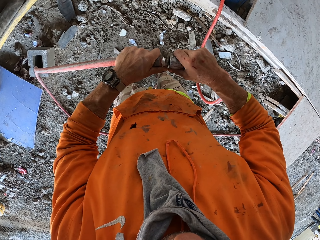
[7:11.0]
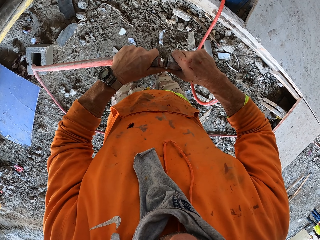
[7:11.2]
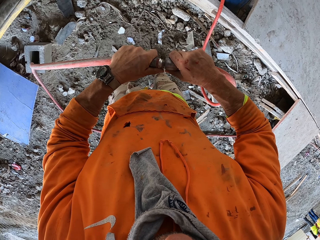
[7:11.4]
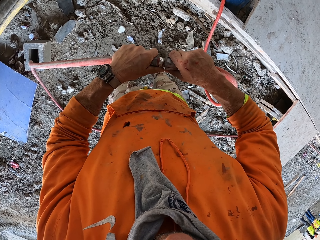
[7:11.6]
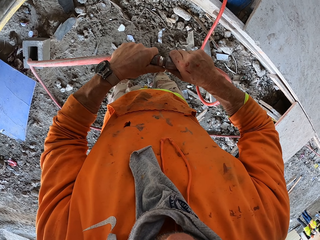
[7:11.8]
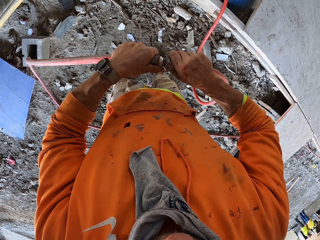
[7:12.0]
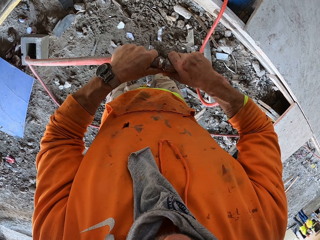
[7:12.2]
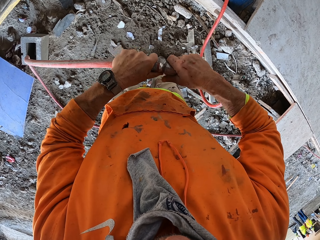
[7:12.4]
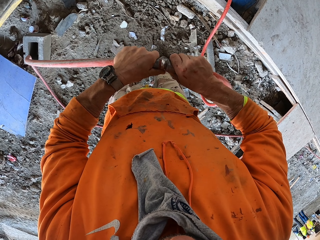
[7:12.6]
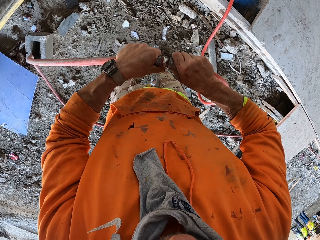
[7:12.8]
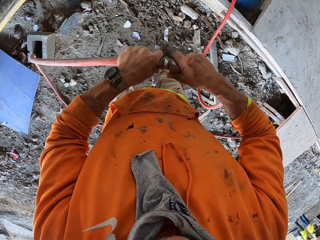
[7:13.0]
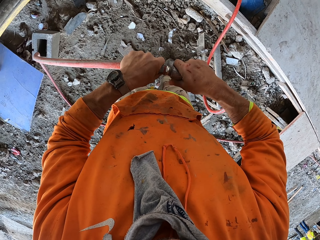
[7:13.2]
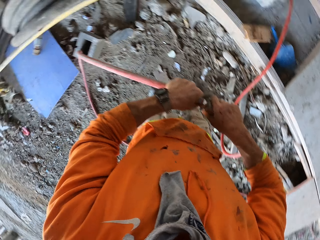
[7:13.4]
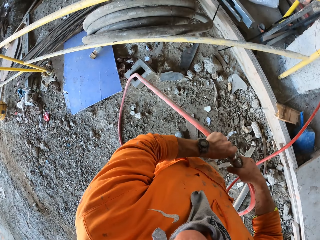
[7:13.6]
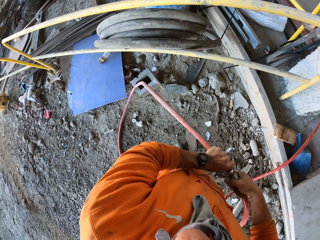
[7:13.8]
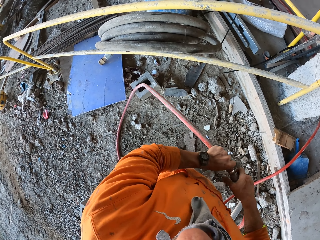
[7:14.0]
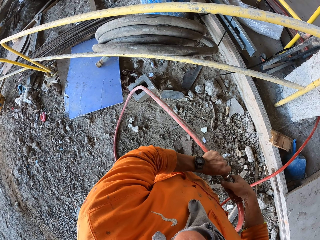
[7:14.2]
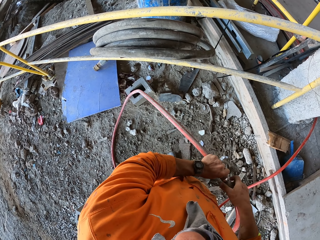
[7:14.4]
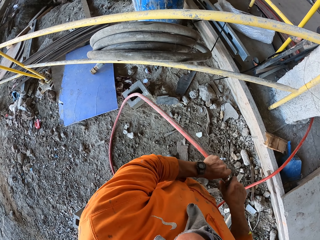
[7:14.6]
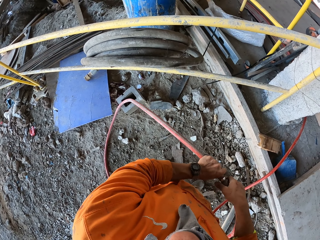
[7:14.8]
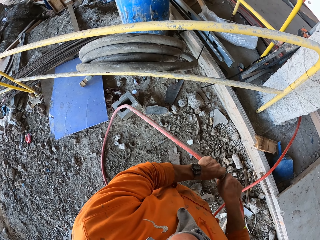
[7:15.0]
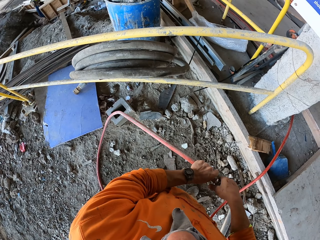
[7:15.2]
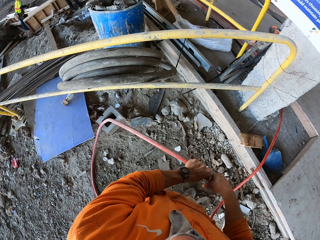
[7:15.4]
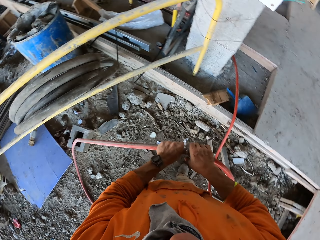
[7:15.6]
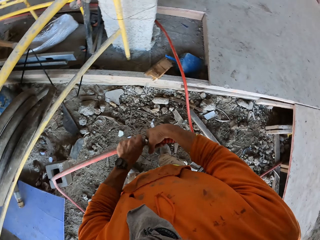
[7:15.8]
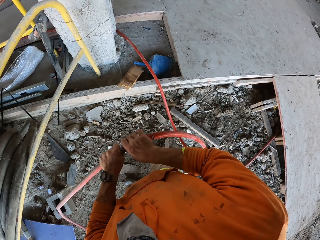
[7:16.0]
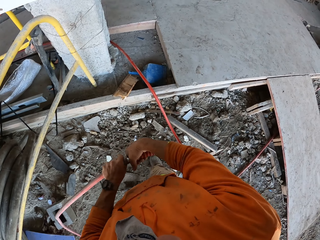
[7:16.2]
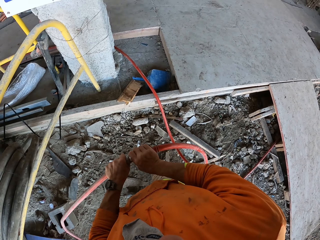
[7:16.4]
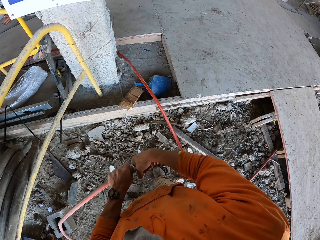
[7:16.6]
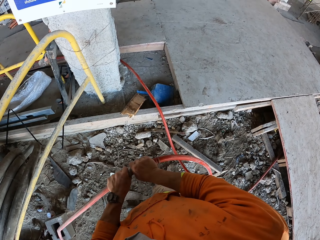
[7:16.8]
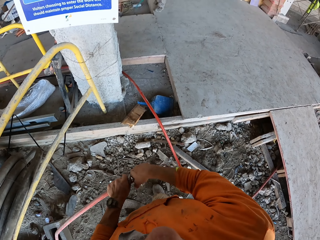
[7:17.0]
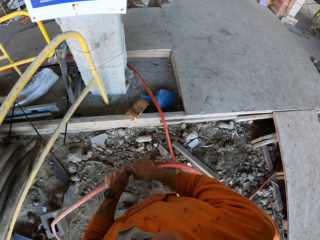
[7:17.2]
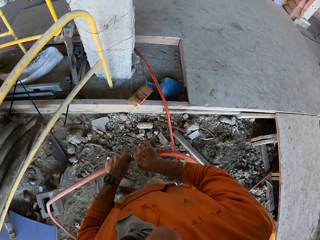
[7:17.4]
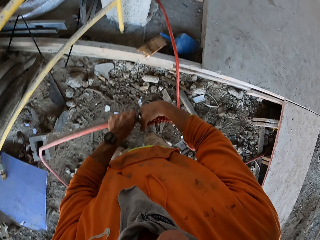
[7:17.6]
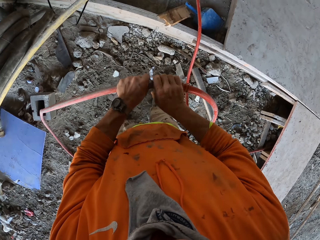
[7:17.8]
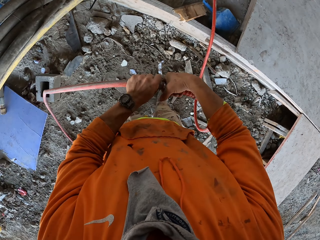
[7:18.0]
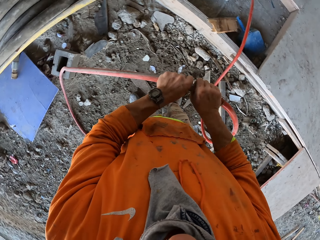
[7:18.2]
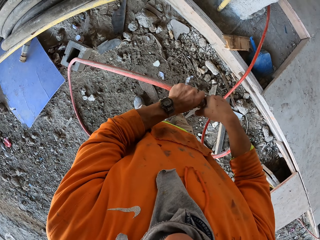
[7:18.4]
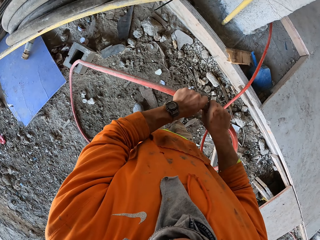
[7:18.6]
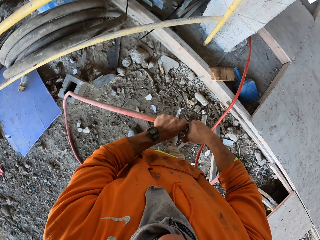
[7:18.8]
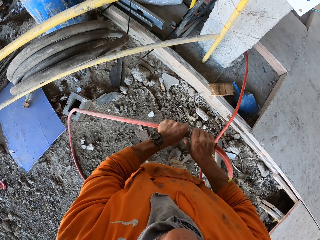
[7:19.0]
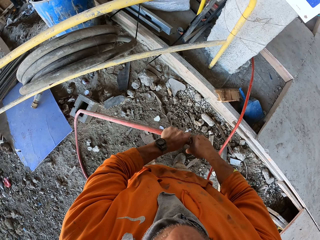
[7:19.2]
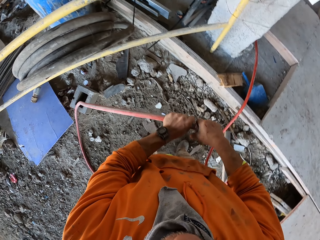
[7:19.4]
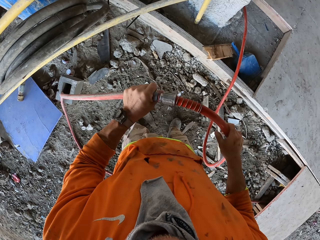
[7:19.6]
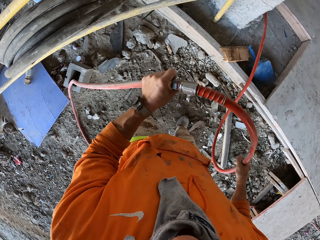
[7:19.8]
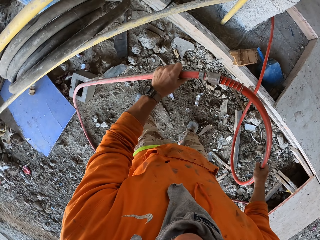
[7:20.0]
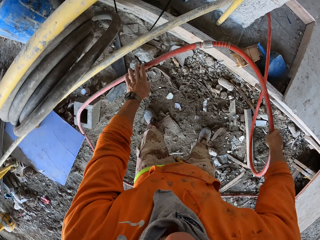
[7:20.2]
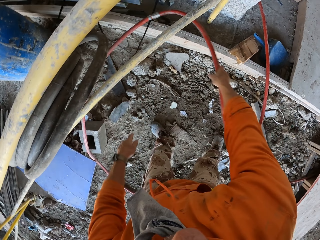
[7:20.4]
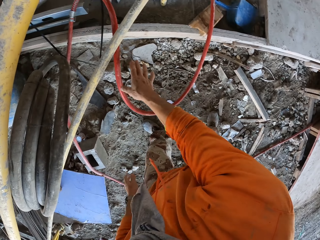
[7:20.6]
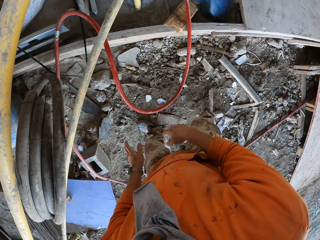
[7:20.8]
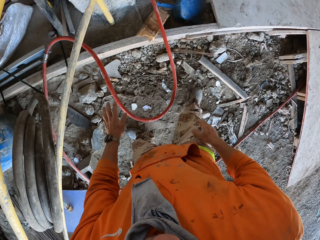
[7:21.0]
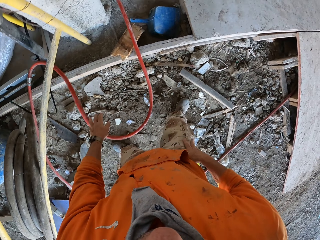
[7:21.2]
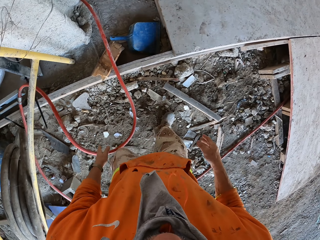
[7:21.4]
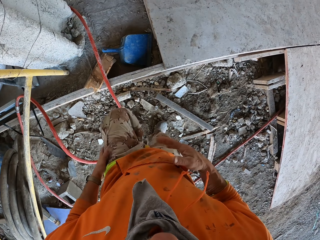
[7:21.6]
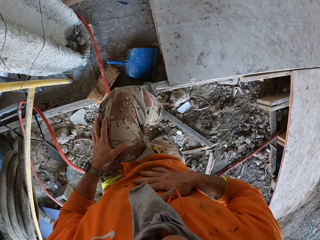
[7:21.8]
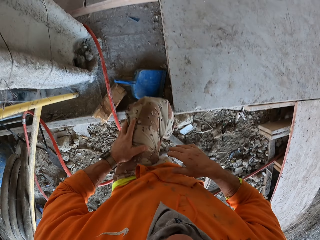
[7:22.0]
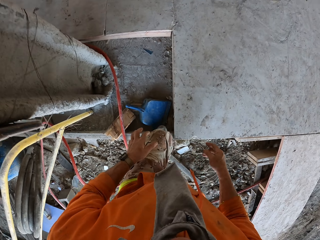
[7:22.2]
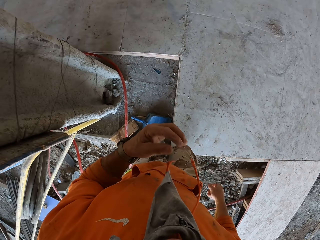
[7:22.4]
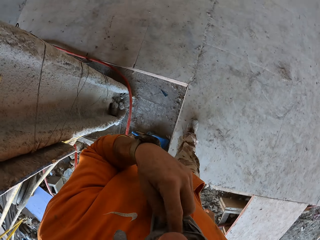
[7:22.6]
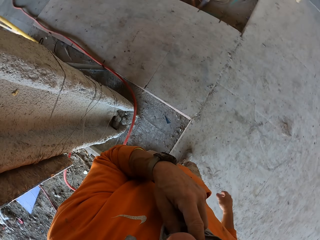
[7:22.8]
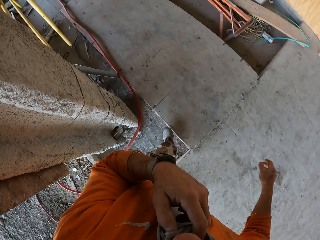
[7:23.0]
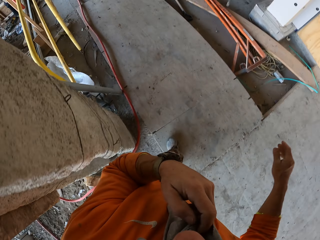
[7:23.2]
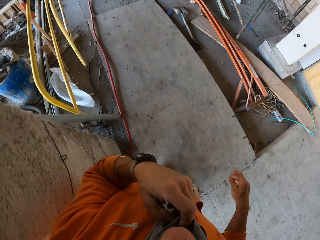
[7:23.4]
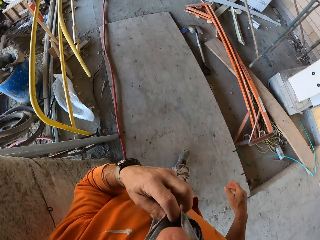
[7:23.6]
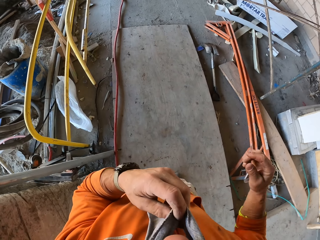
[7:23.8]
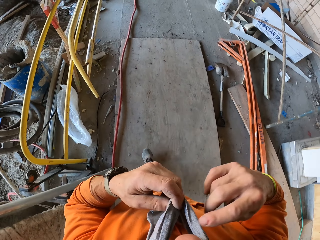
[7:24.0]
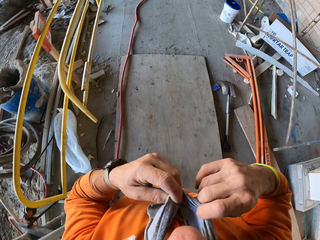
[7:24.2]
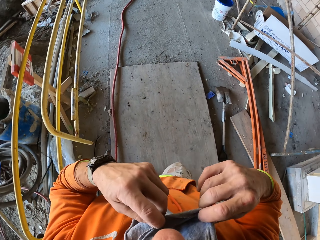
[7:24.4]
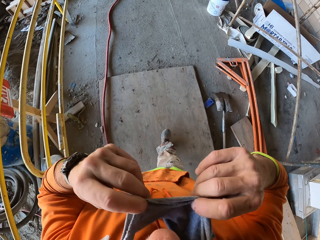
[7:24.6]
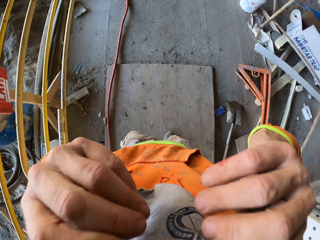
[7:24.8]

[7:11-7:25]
The camera wearer fixes the pipe heads together. He looks around. He tightens the pex pipe. He puts down the pex pipe. He wipes his hand on his shirt. He adjusts his mask. He touches the cloth.

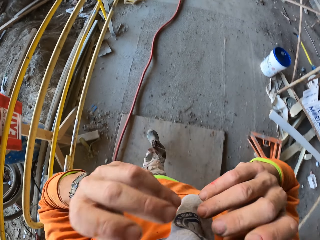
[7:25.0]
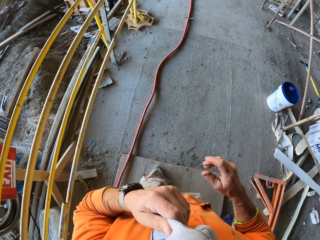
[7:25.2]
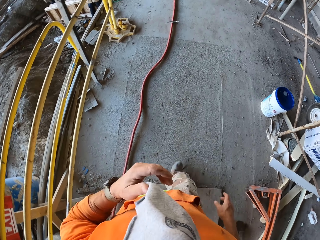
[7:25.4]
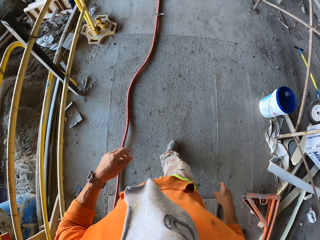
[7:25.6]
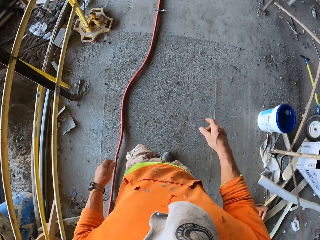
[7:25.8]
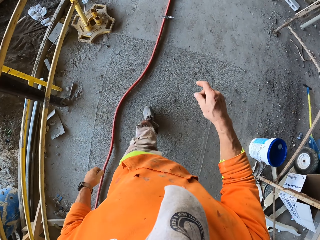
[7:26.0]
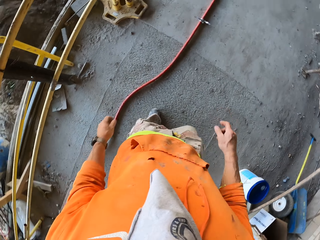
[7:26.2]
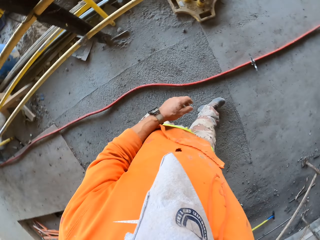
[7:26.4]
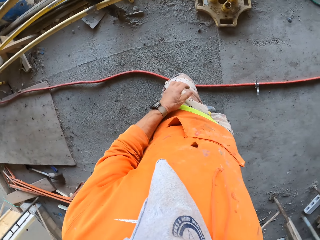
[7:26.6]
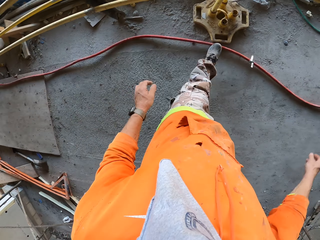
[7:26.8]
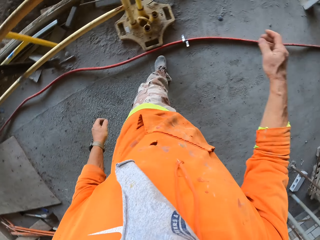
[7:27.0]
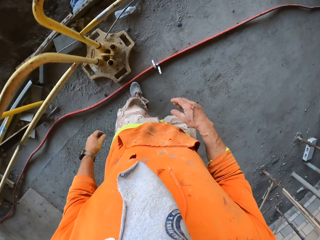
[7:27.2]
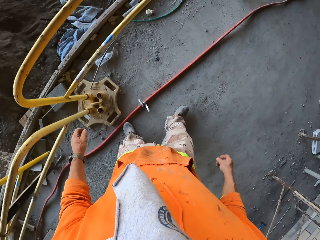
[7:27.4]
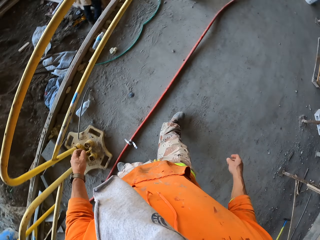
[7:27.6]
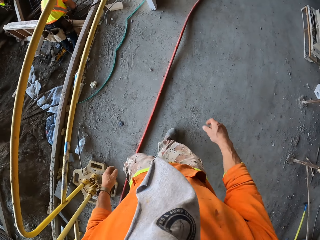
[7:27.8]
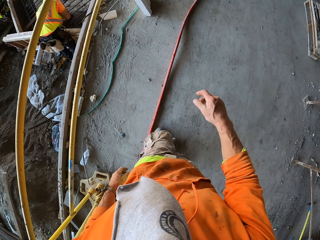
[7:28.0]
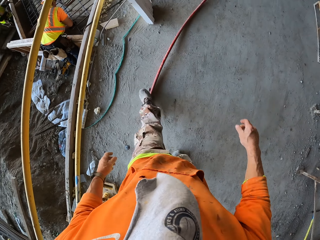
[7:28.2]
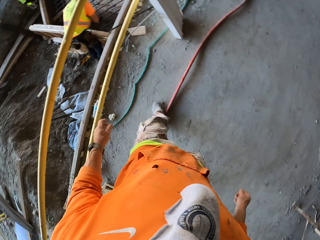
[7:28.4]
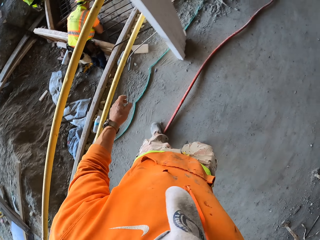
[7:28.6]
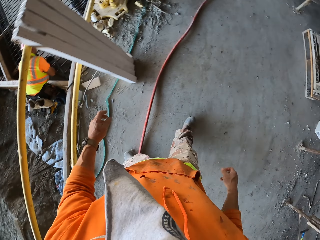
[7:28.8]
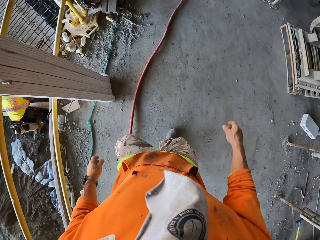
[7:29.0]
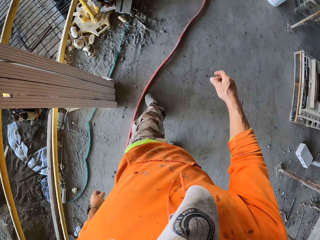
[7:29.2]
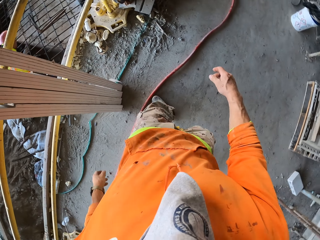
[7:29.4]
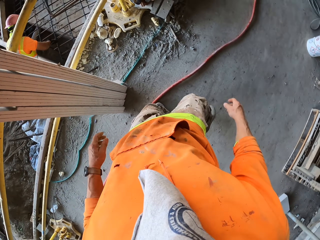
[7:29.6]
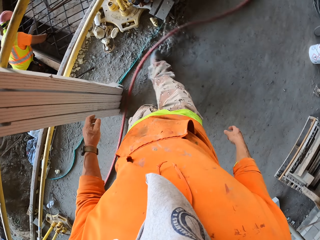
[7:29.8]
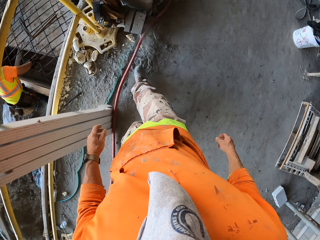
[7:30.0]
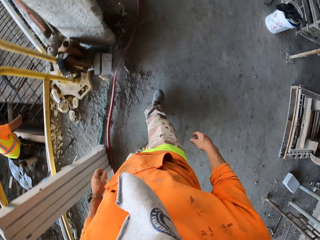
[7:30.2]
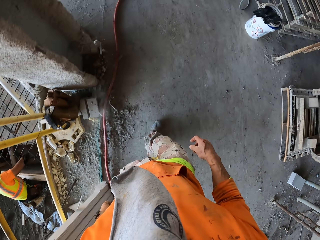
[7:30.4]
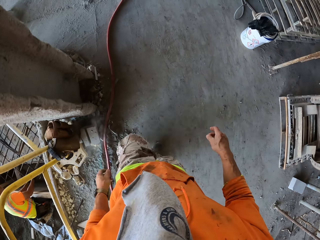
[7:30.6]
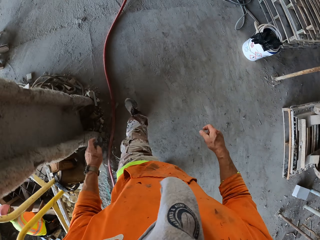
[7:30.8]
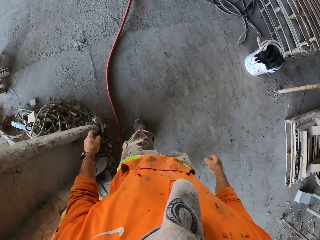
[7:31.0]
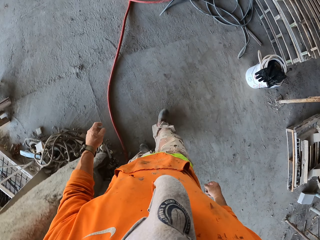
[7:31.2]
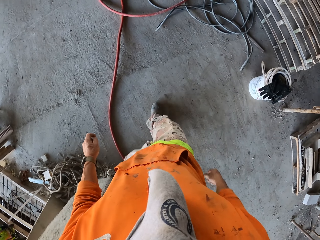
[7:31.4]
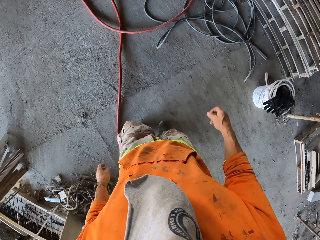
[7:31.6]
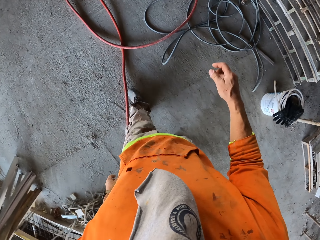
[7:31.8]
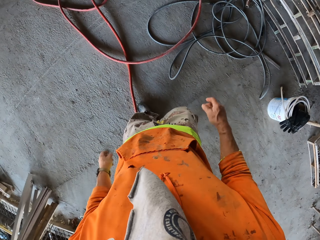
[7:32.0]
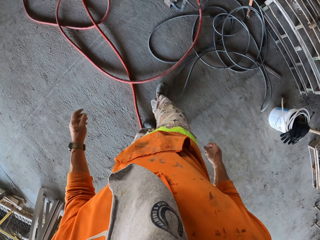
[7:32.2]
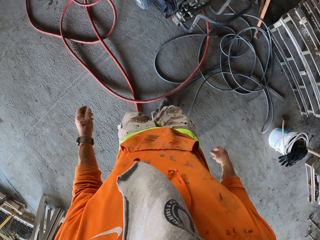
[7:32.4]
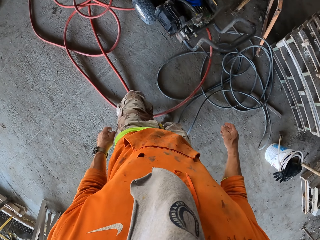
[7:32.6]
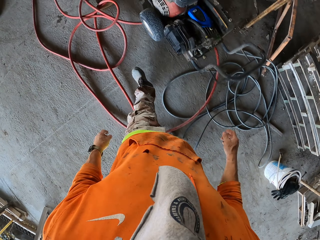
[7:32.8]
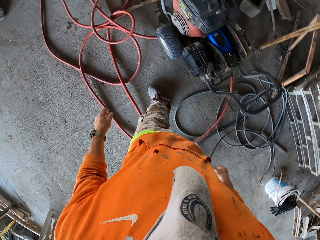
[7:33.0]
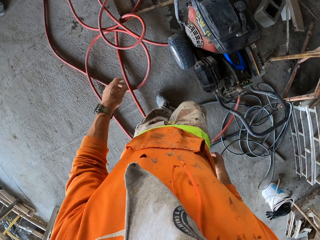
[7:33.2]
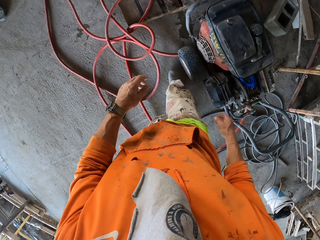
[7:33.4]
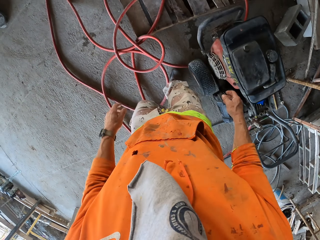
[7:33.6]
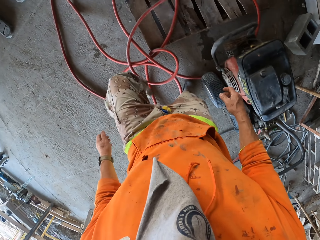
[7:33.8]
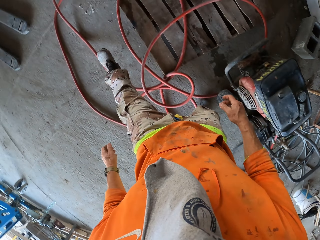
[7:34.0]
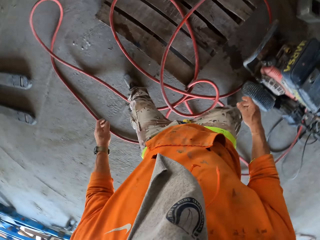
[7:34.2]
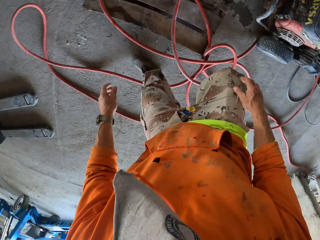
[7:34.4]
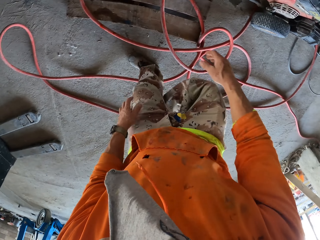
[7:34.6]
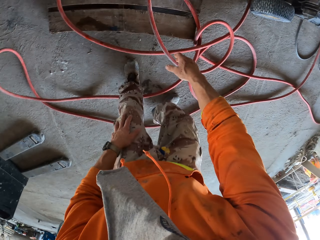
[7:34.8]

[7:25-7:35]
The camera wearer puts the cloth around the mouth. He walks around. He pushes the pex pipe on the floor with his feet.
